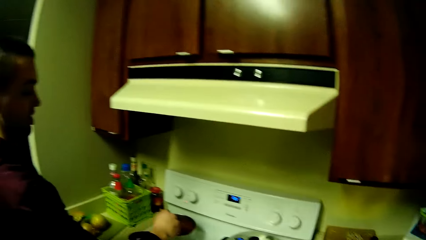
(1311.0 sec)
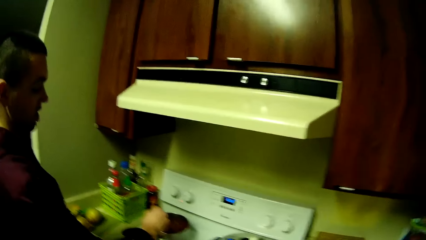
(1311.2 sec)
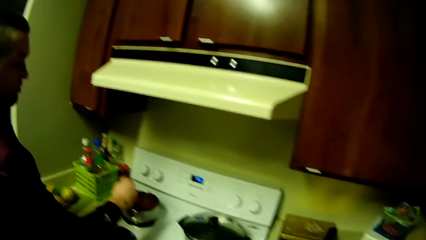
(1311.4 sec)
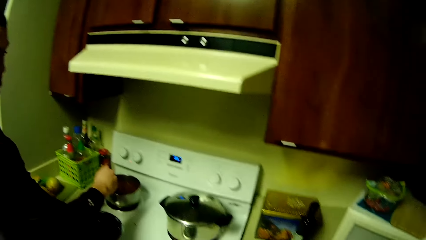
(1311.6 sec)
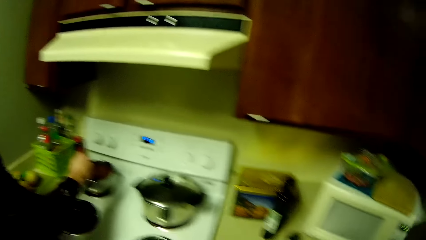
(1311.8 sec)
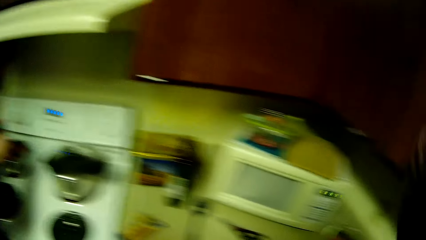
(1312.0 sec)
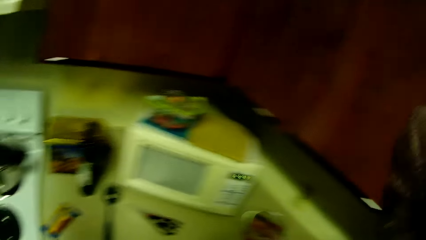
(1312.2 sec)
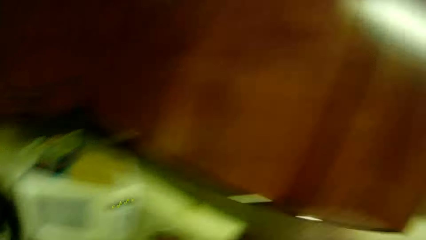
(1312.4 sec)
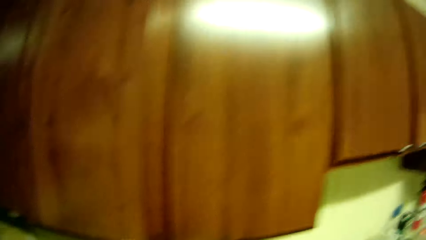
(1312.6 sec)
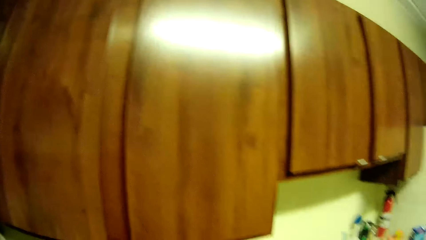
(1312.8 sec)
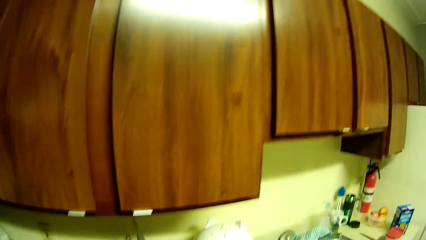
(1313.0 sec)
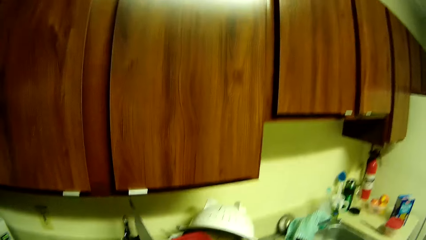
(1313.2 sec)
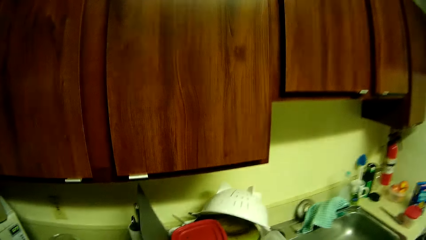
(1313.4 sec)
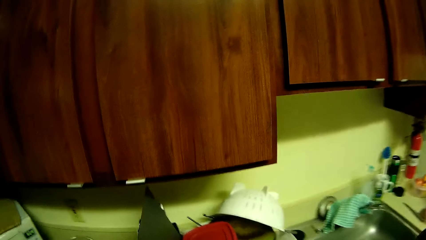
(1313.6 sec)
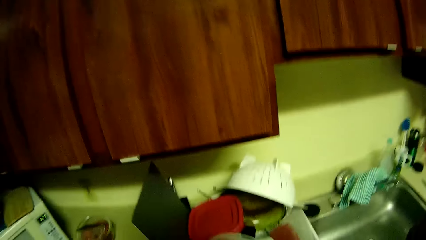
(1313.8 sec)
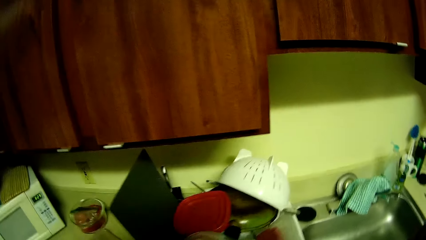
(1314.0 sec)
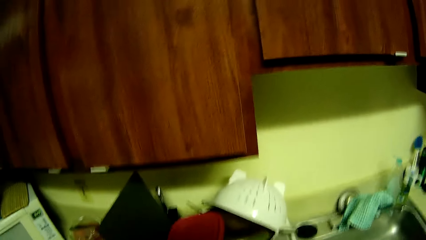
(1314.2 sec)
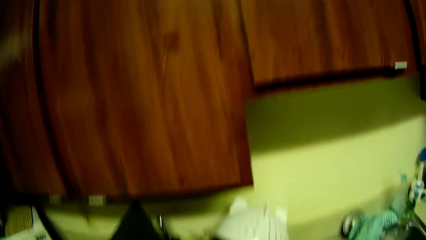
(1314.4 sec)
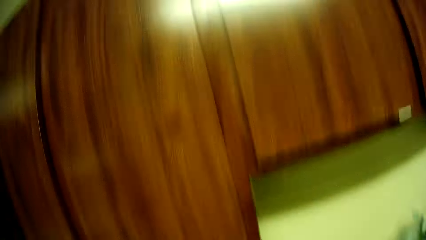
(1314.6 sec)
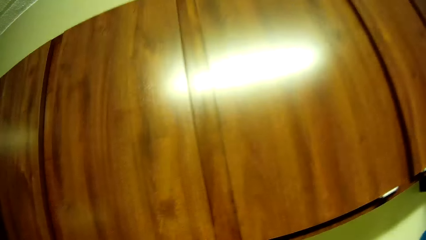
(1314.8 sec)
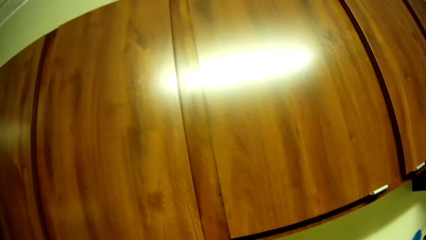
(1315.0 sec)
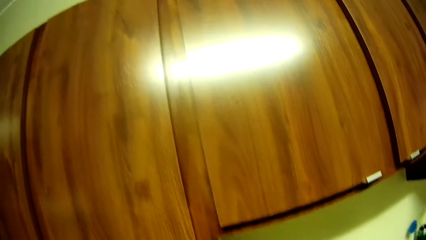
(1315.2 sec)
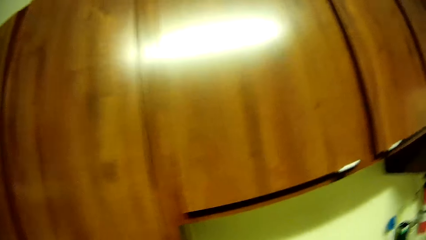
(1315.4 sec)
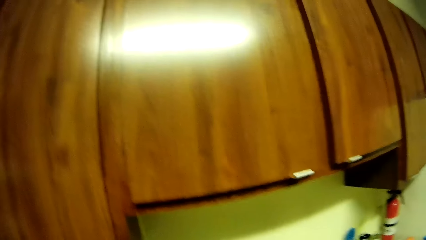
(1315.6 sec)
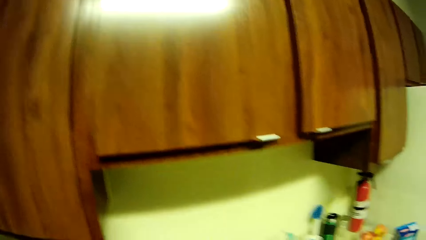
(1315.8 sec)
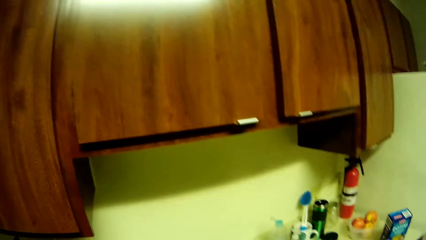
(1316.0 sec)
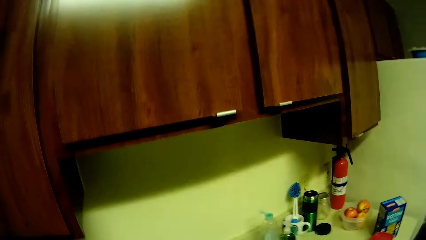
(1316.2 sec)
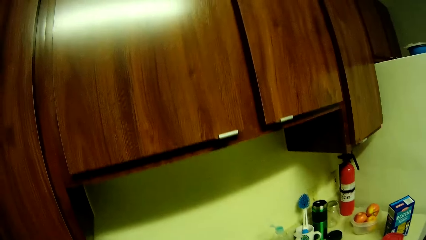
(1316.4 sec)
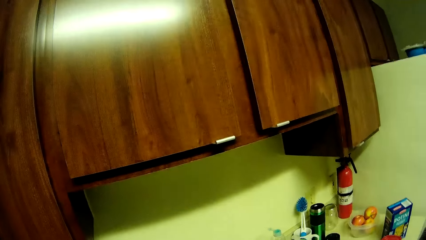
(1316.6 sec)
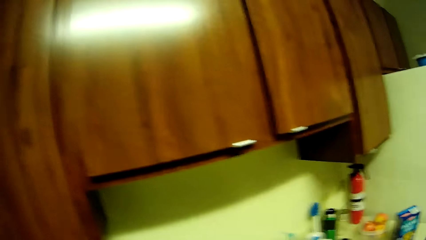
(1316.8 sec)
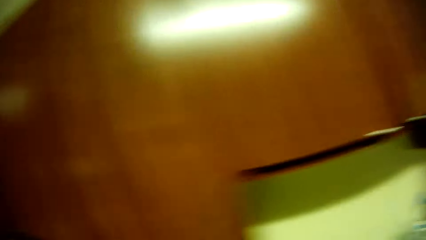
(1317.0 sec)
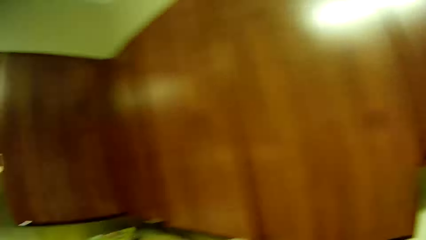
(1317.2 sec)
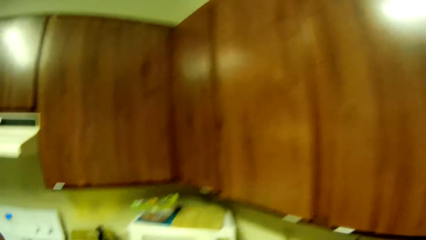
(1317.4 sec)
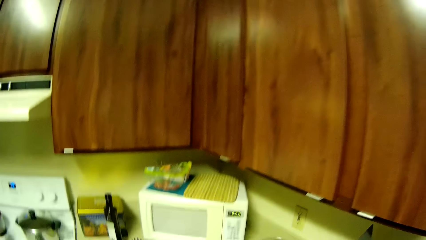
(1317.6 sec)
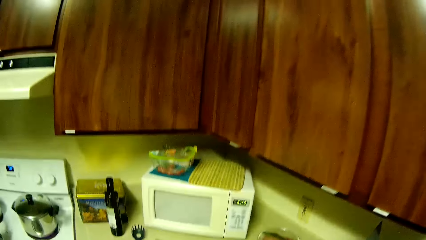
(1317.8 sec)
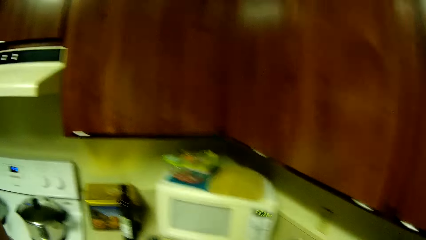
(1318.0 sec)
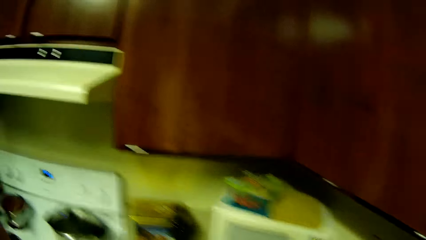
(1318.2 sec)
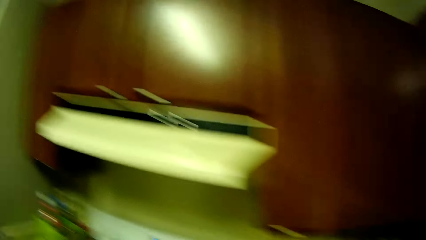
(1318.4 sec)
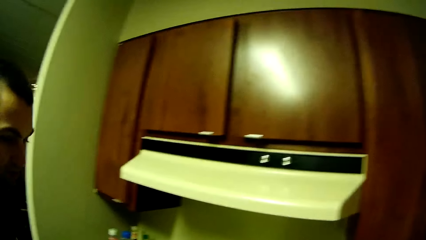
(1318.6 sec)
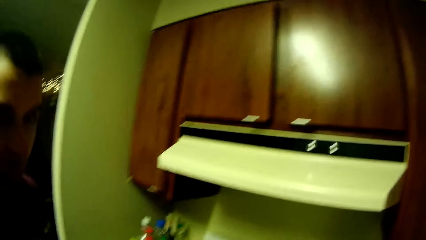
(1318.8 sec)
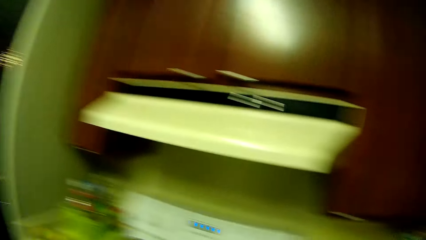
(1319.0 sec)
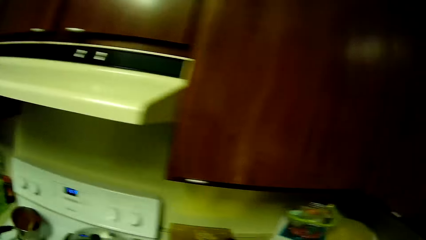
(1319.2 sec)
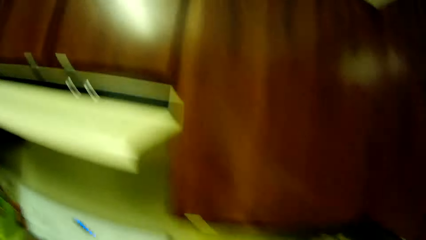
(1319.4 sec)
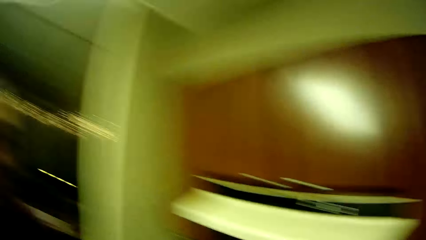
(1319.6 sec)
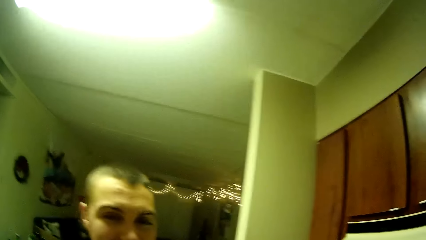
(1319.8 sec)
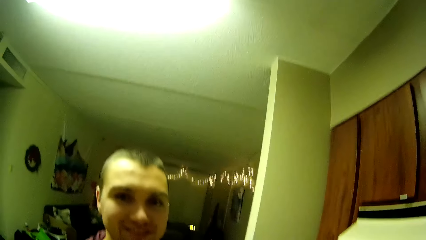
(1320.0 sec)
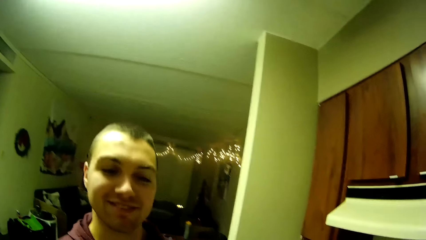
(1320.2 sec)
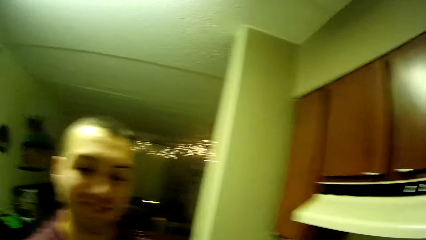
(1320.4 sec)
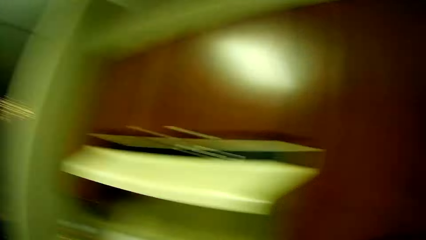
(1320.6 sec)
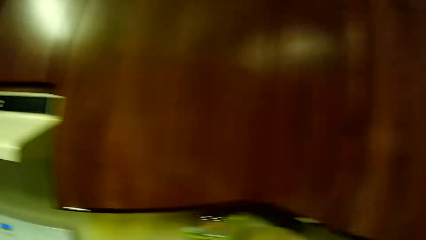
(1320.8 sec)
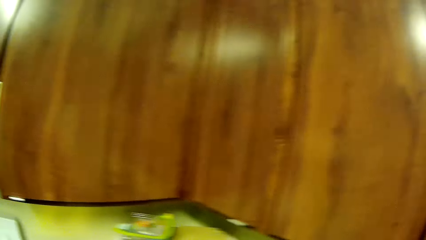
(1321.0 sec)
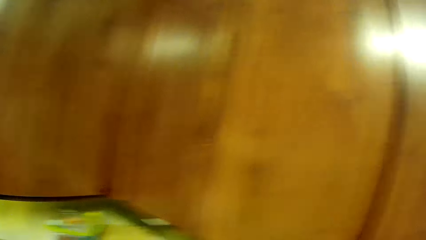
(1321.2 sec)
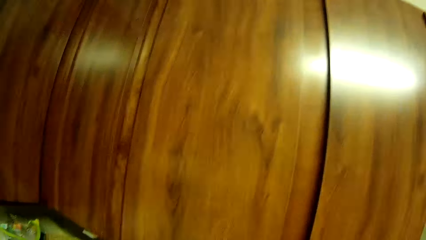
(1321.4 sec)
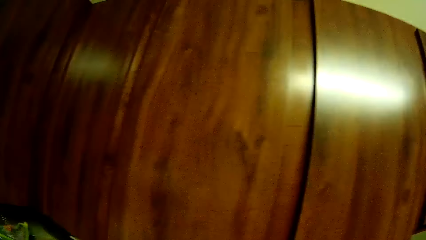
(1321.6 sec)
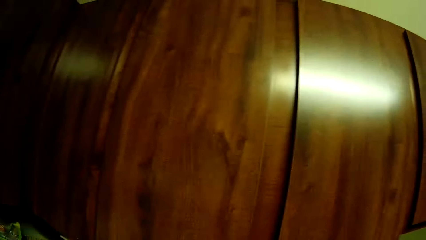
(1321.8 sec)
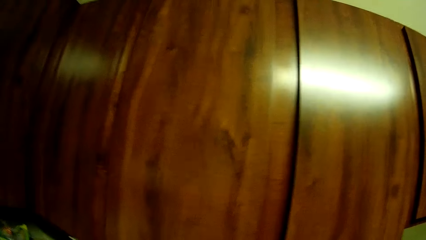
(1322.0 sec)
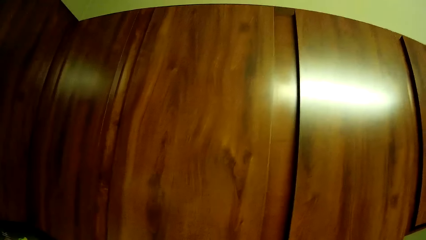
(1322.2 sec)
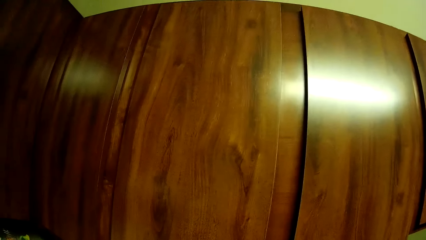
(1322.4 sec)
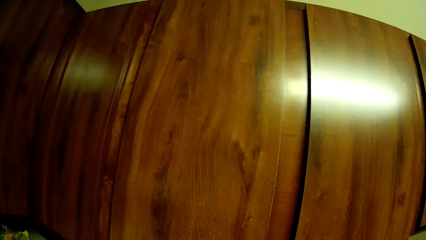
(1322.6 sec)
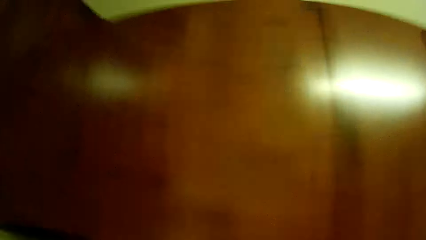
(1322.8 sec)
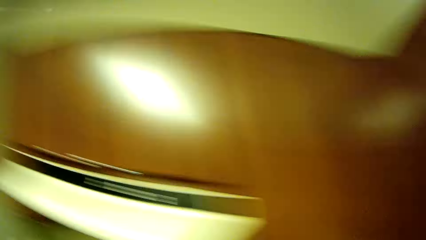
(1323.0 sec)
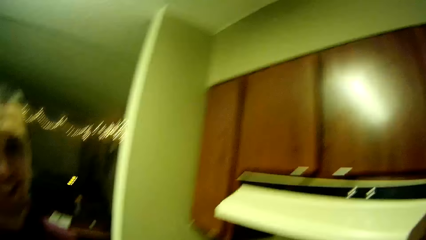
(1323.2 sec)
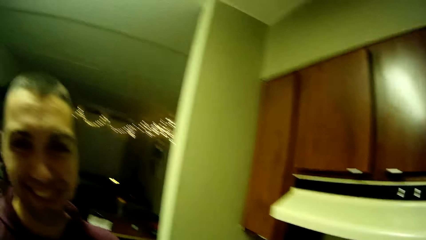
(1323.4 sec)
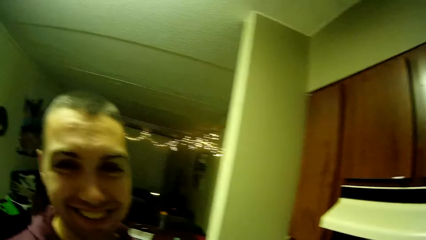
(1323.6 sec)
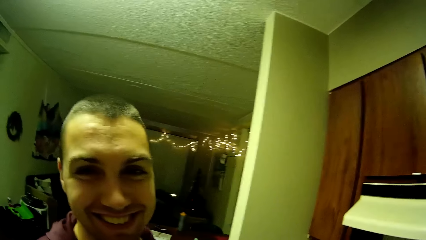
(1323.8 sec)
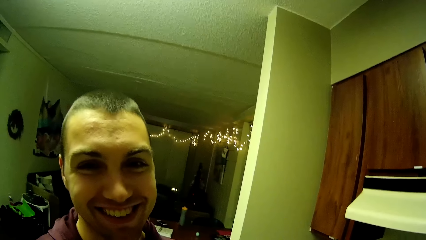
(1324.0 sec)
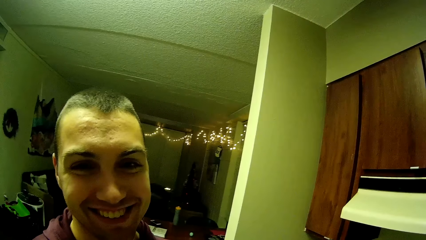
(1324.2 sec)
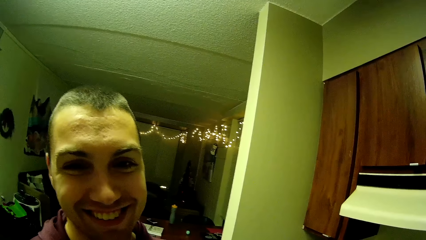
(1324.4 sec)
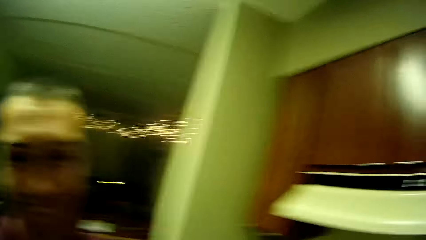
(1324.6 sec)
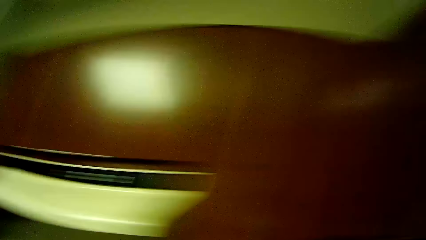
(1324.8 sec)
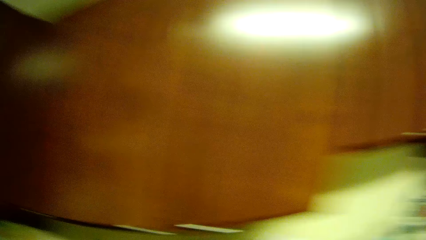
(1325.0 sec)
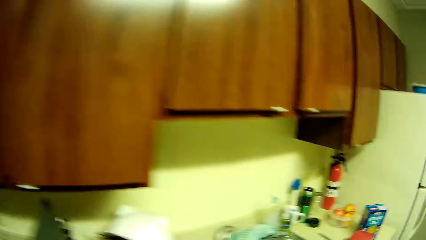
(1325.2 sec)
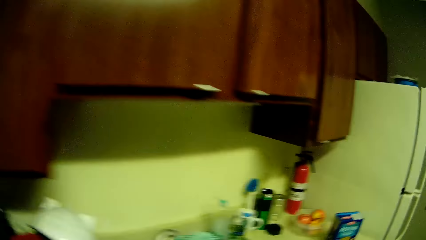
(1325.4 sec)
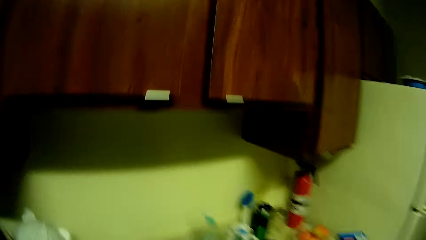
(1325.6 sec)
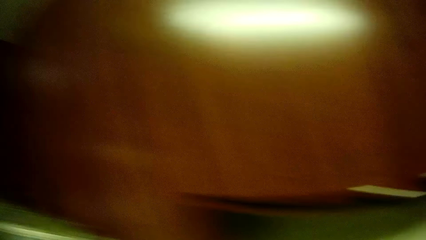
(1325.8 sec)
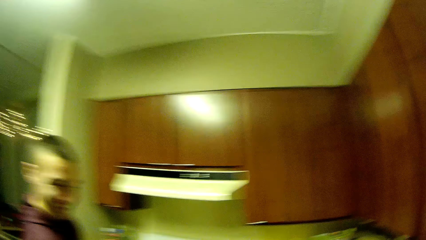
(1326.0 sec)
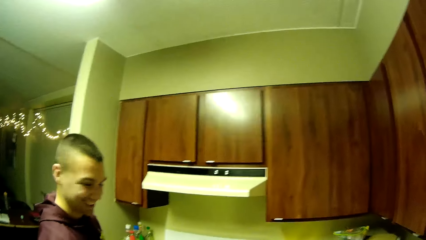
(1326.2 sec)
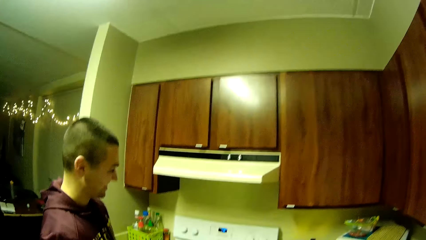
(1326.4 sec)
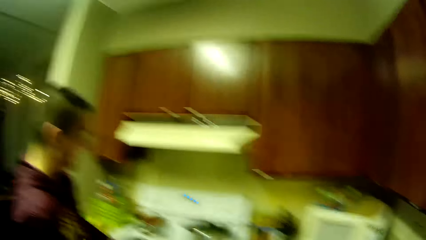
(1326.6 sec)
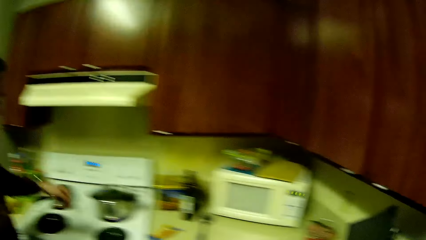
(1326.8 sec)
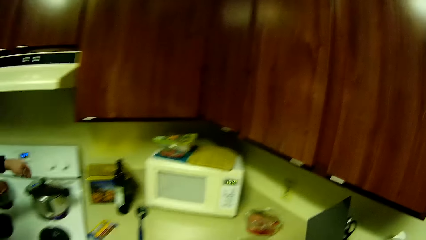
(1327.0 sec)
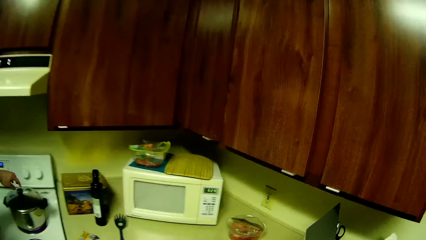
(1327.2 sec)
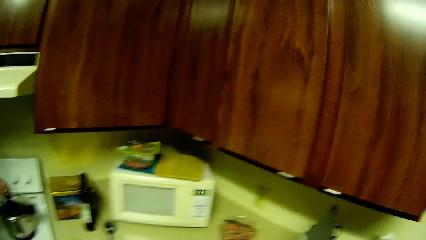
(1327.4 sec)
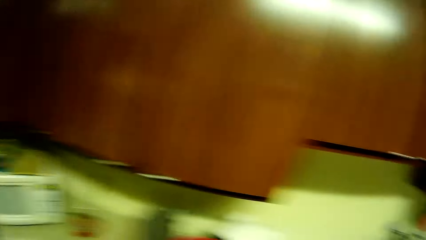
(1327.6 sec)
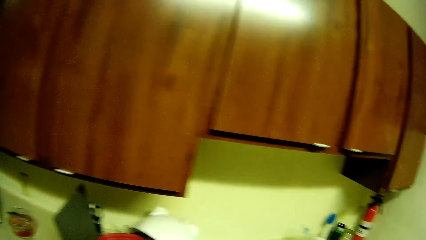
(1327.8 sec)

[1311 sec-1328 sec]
A man stirs food on the gas cooker with his right hand. The camera wearer looks at the man. They look around the kitchen. The man smiles. The camera wearer looks around the kitchen.
